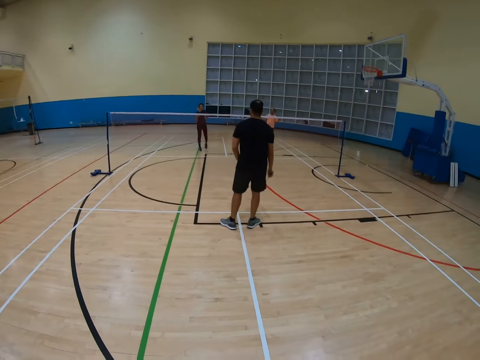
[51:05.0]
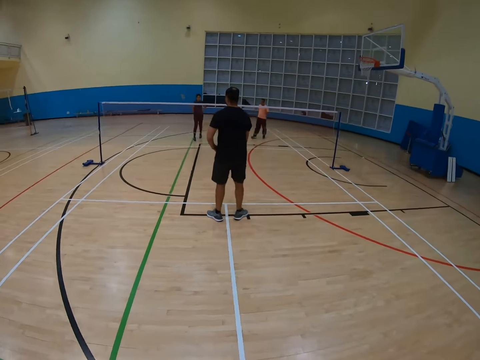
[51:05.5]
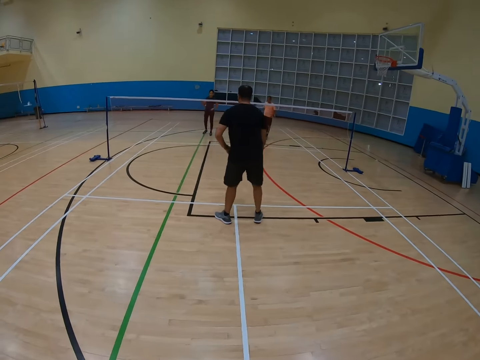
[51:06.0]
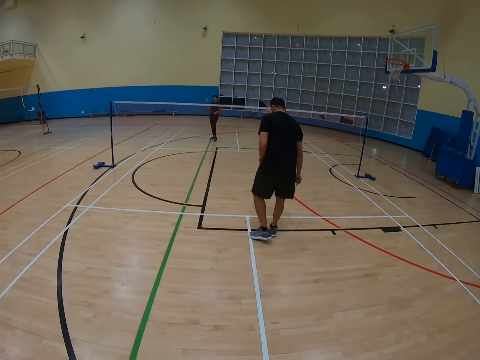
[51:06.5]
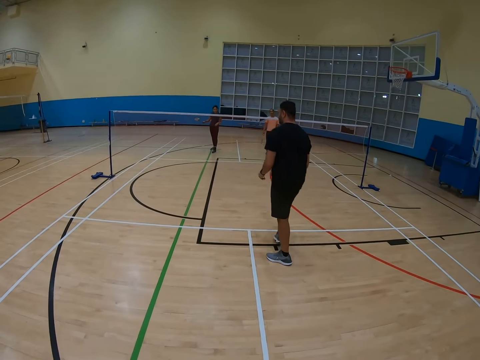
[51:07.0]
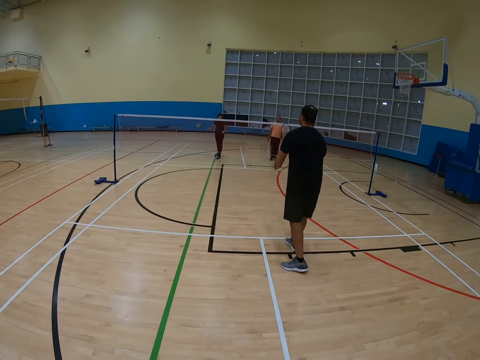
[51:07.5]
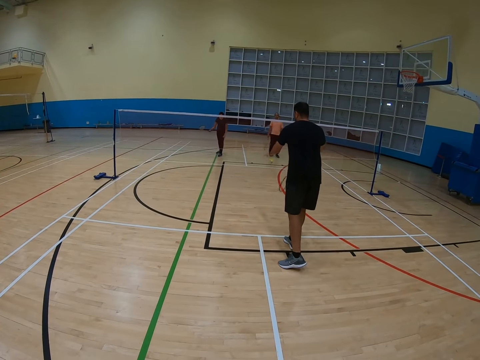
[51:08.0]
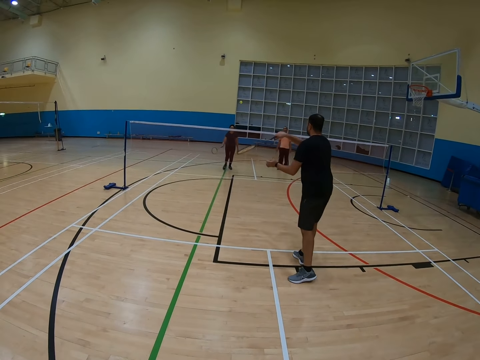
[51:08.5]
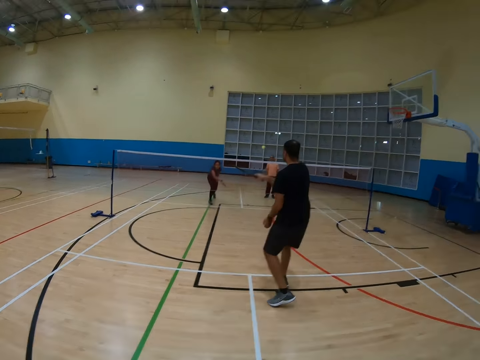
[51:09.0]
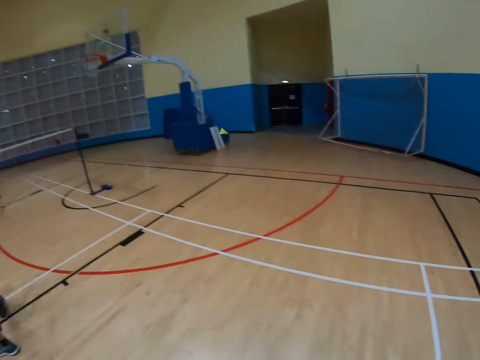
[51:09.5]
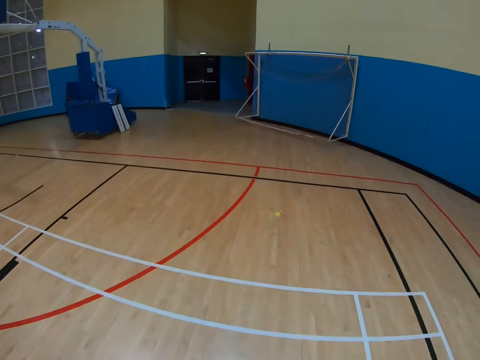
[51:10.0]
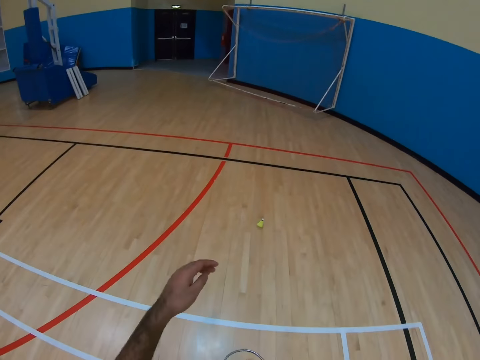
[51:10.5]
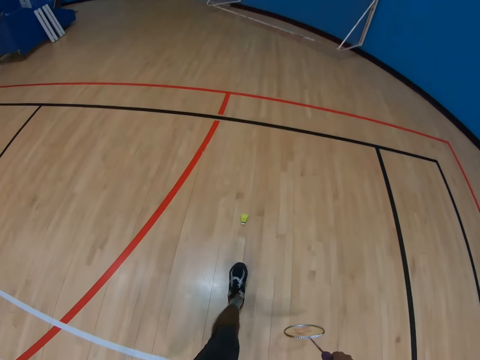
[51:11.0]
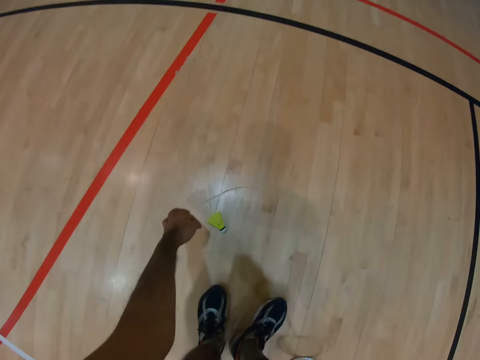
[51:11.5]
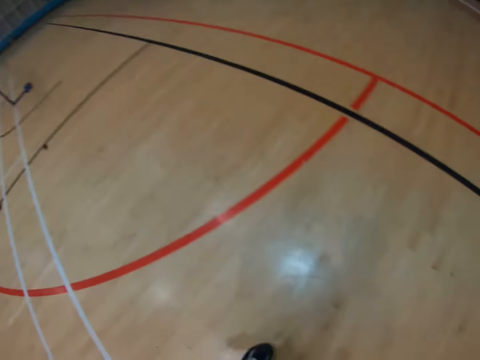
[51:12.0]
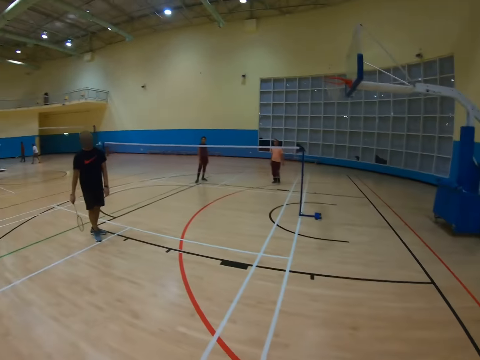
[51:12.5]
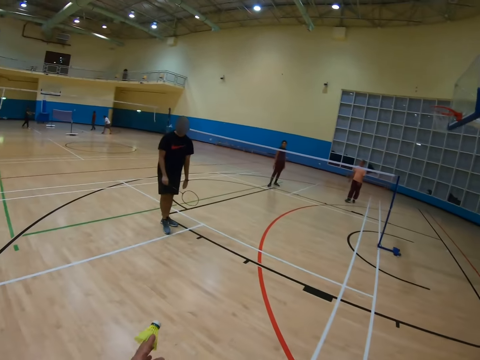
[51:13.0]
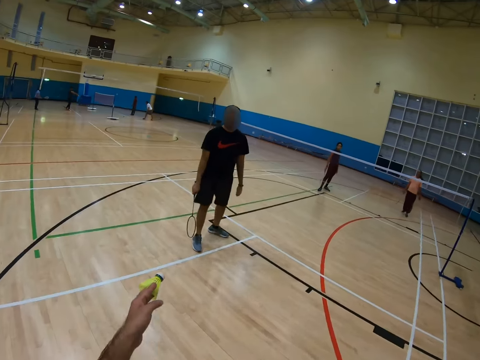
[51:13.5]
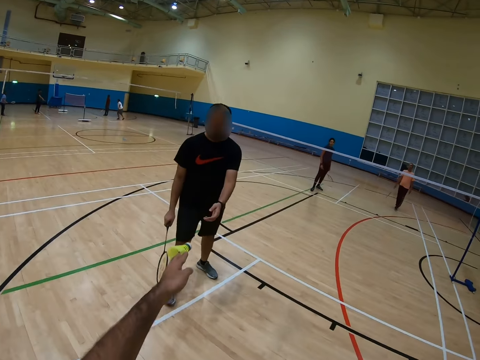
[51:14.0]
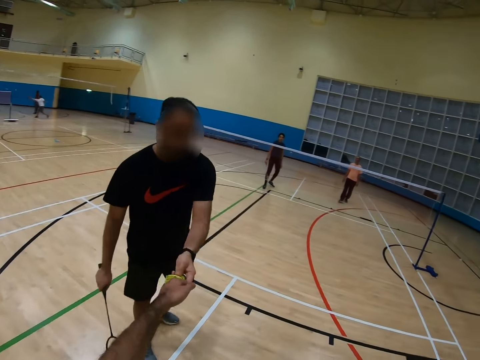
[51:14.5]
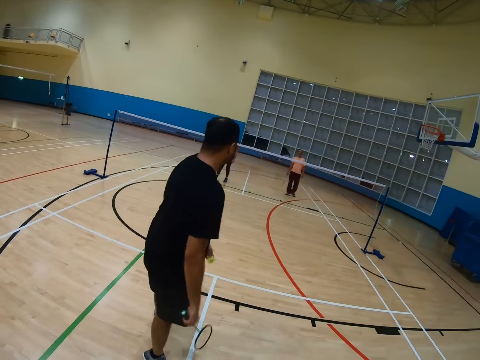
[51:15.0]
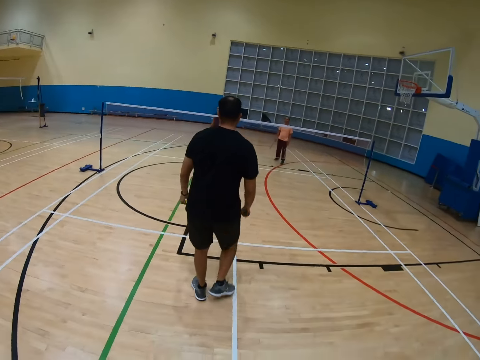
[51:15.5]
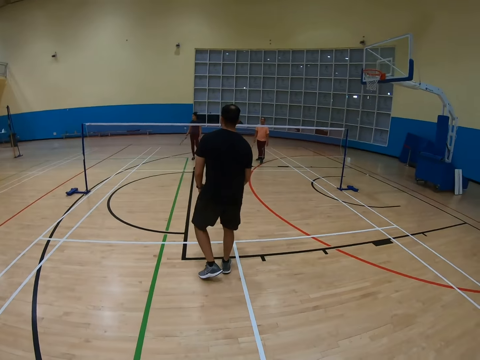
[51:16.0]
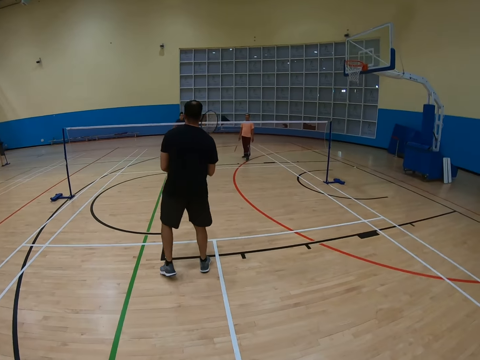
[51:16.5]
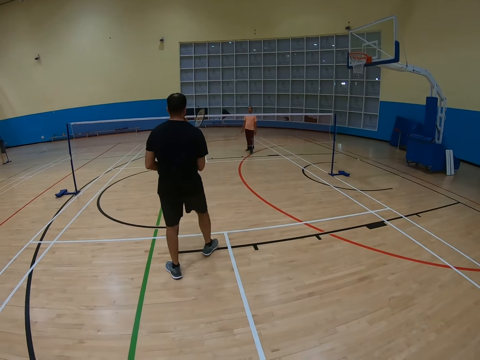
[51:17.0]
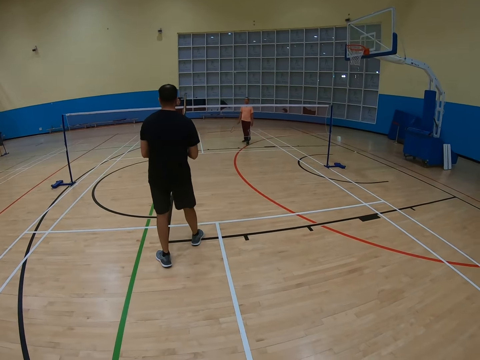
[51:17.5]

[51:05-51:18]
A man holds a racket. The man hits a shuttlecock with the racket. The camera wearer turns to the side, walks around, bends down and turns to the side. They hold the shuttlecock. The man holds the shuttlecock and holds the racket.

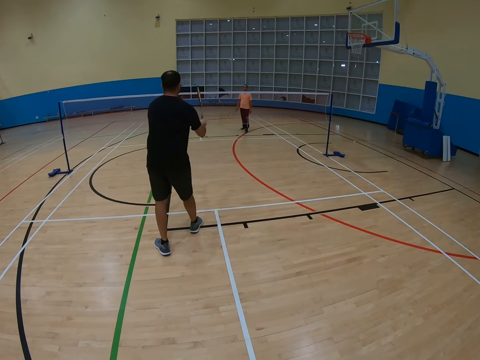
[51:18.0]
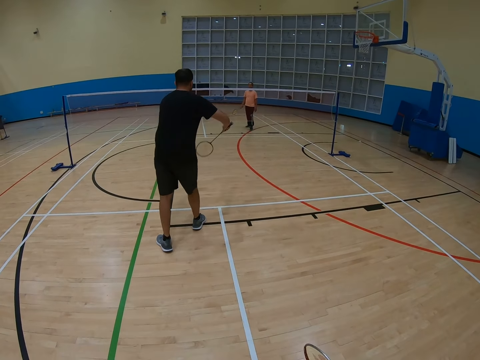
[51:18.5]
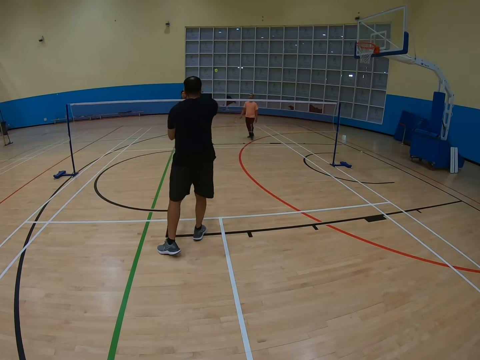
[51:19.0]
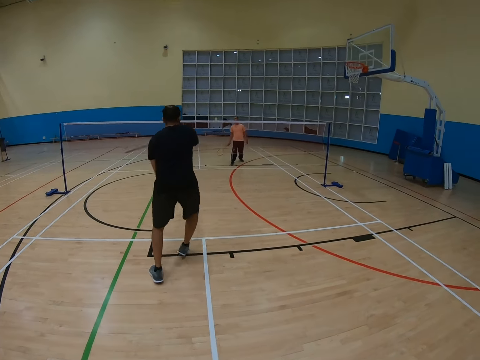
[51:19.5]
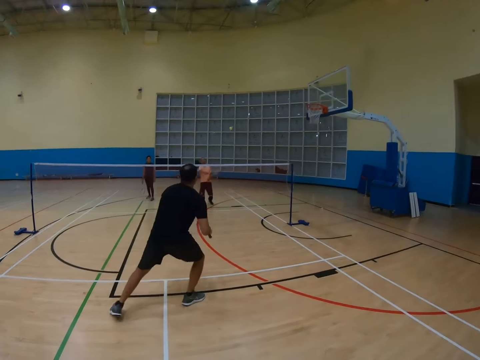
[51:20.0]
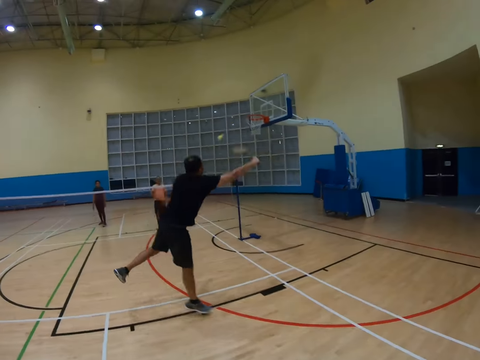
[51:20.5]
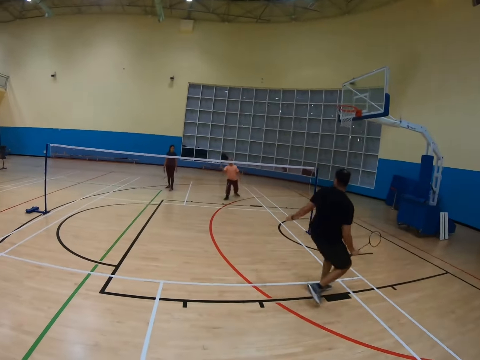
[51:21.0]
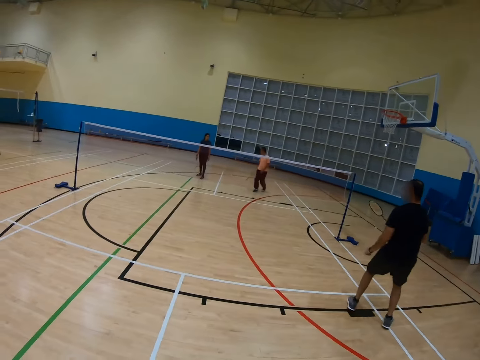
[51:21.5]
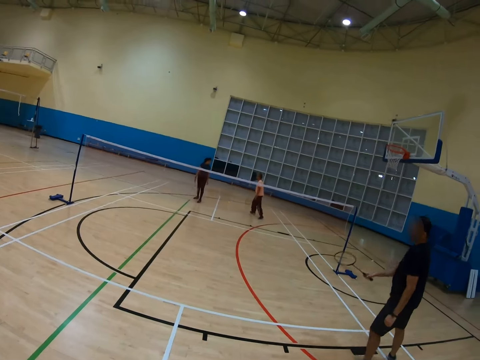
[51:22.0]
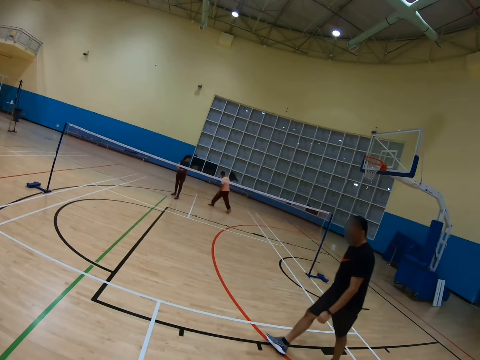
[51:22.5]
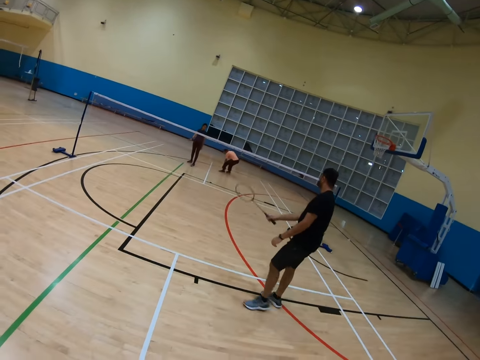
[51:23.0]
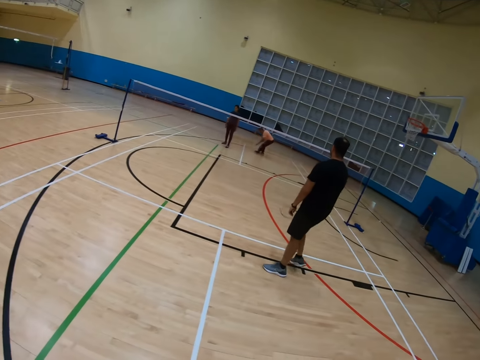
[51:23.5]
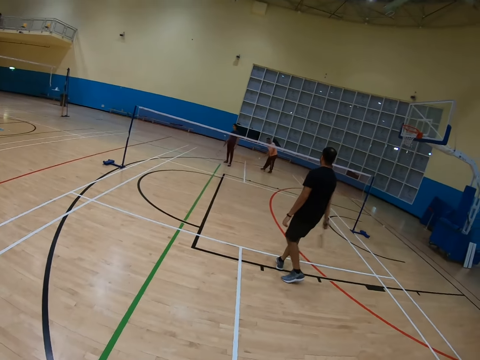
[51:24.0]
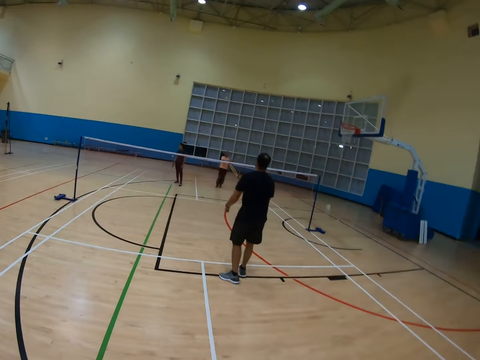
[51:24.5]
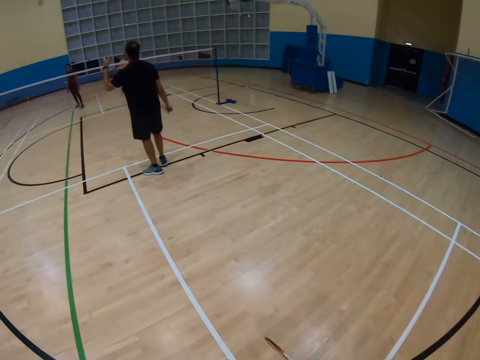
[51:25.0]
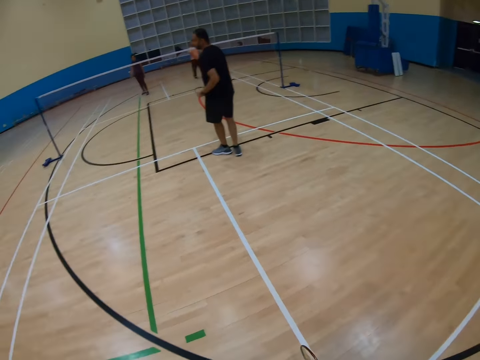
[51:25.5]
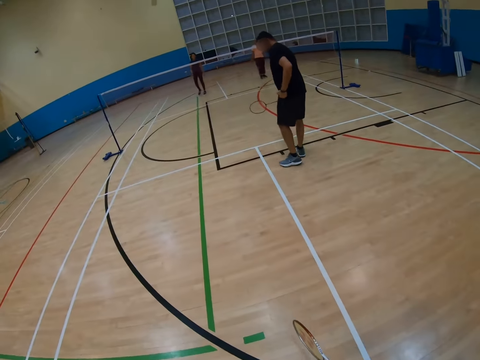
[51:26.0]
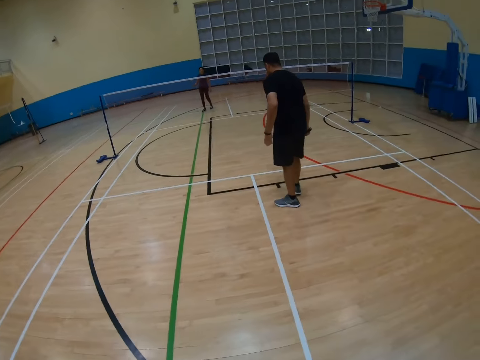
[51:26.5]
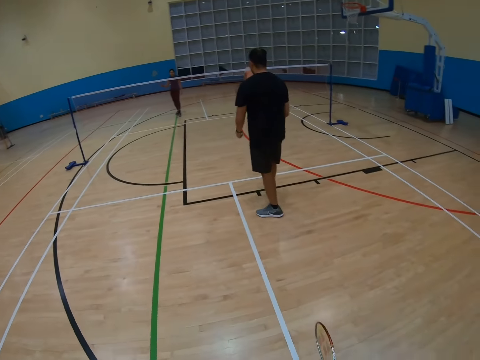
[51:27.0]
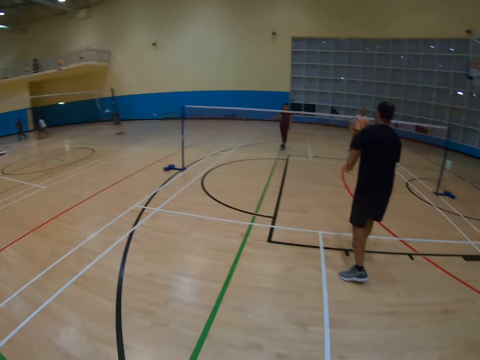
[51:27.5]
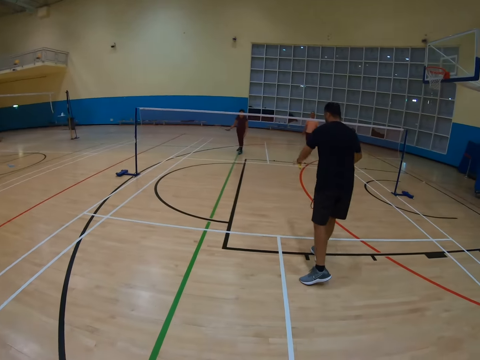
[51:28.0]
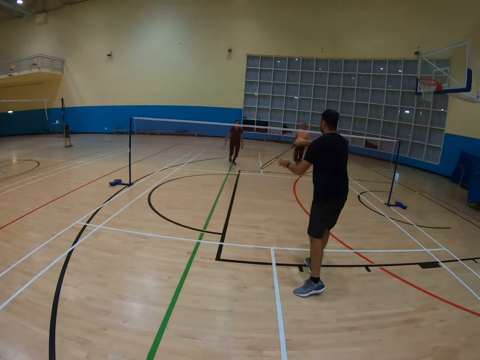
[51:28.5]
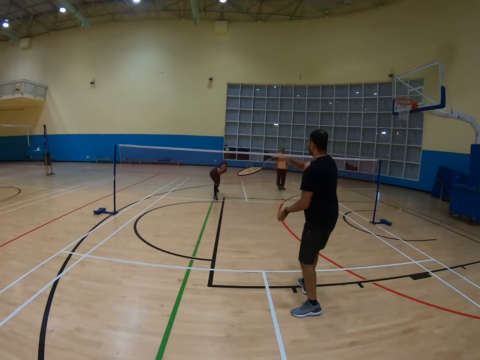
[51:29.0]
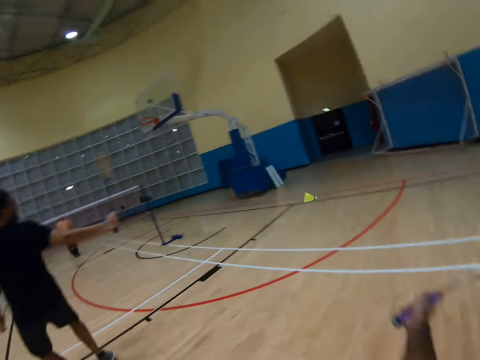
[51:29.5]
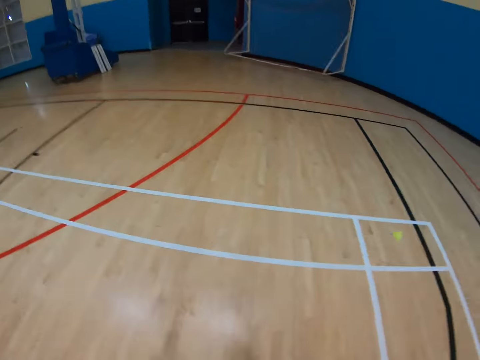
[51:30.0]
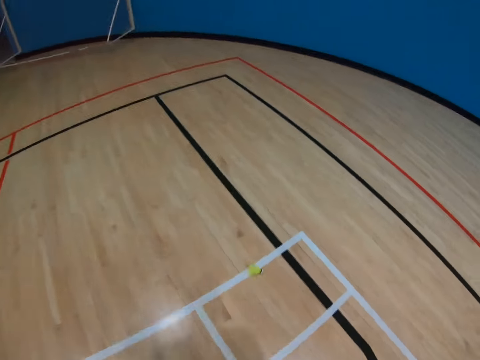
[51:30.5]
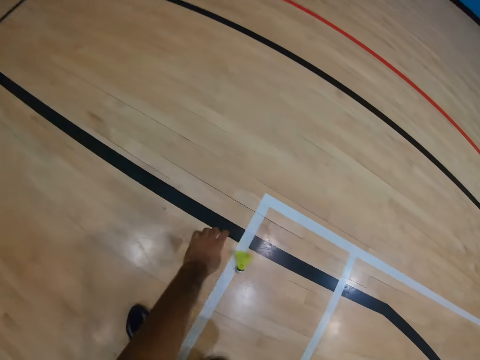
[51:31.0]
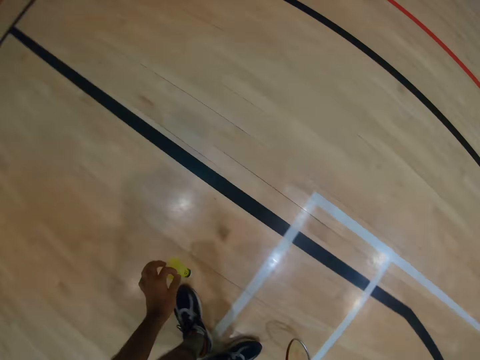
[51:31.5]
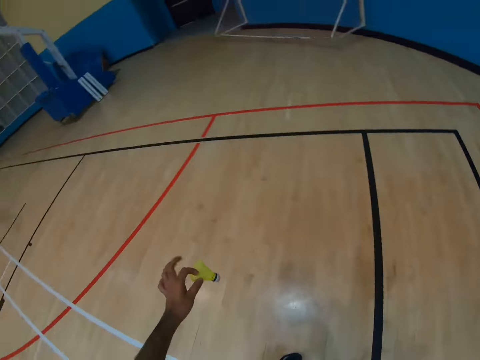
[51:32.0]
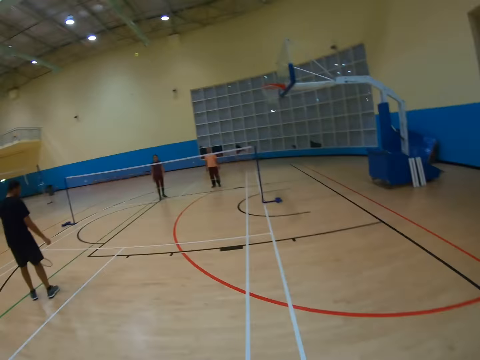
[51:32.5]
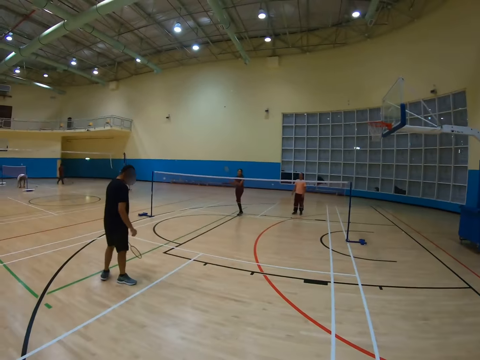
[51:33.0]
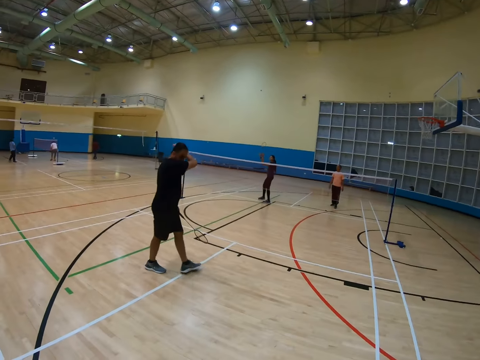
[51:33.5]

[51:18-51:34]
A man hits a shuttlecock with a racket, jumps off the ground and holds the racket. The man walks around and holds the racket. The camera wearer turns around. The man holds the shuttlecock. The man hits the shuttlecock with the racket and holds the racket. The camera wearer turns around, walks around, picks up the shuttlecock on the floor and turns around.
